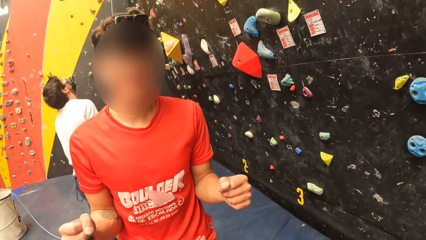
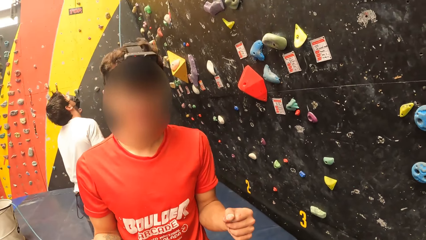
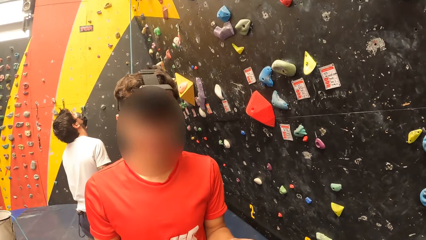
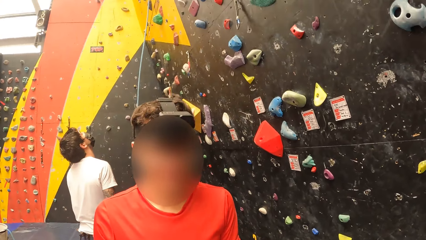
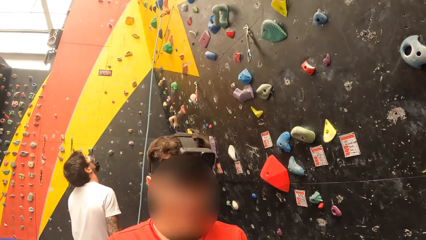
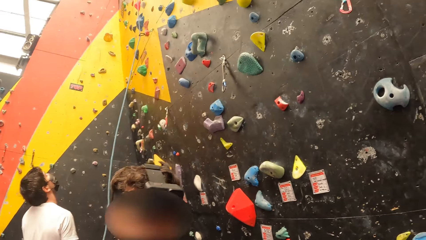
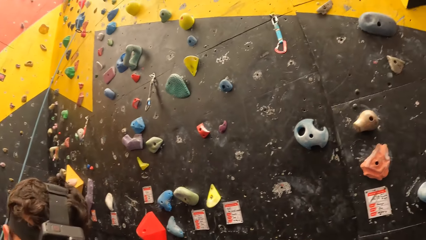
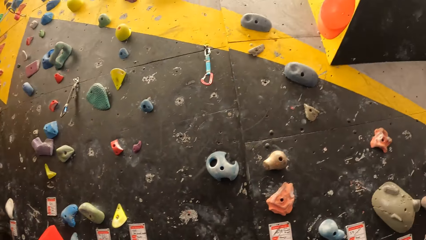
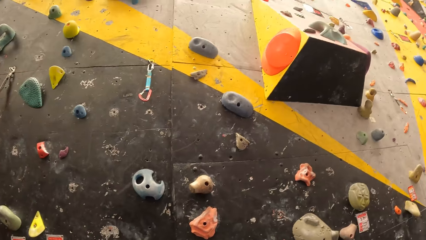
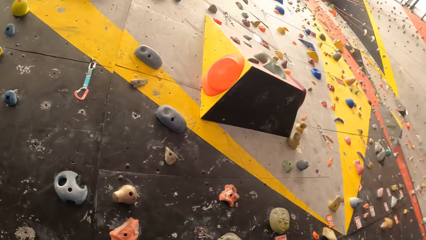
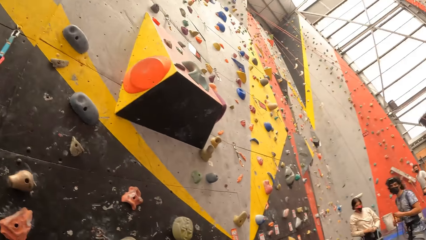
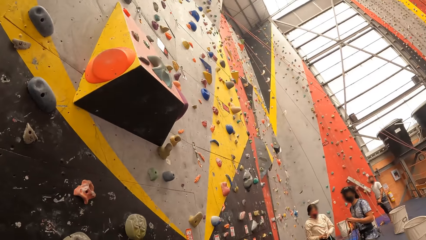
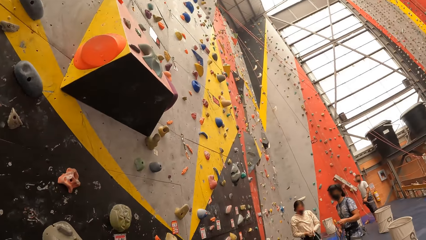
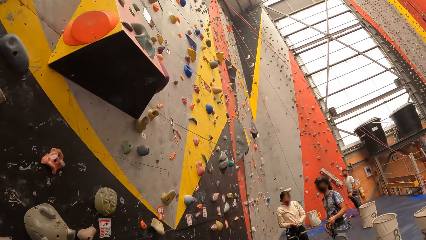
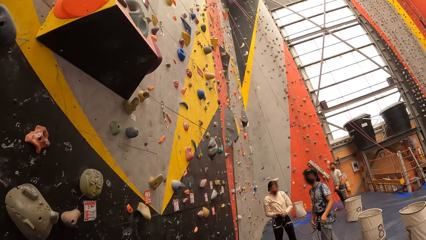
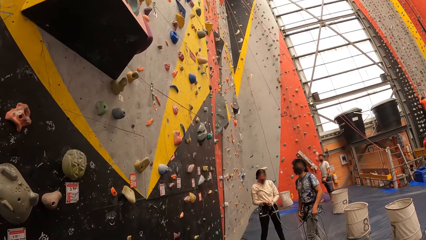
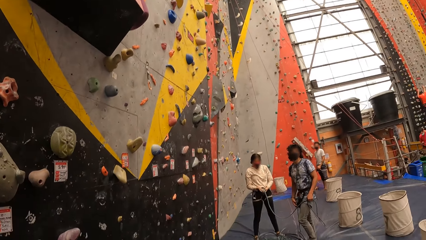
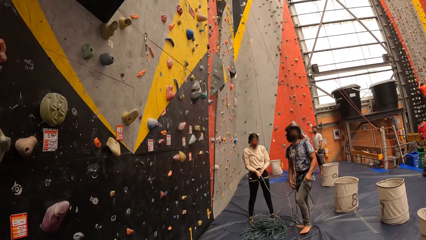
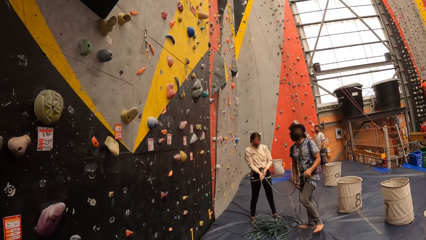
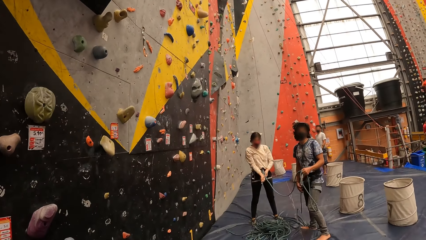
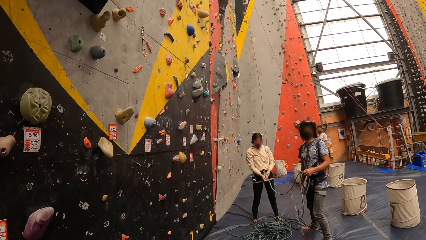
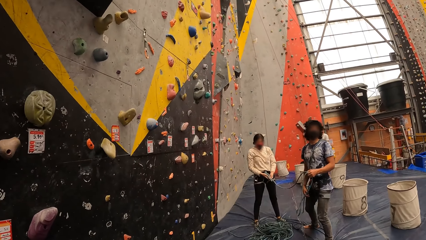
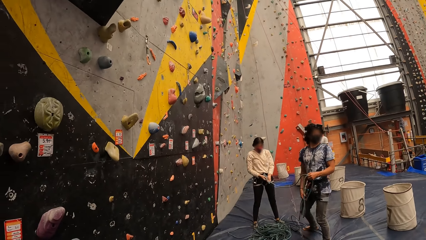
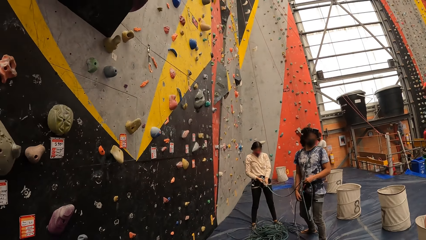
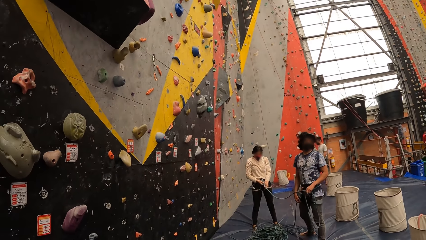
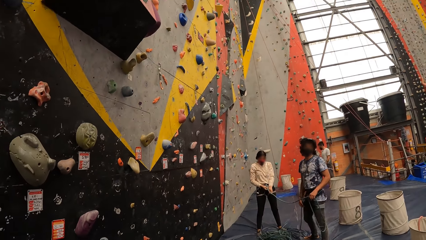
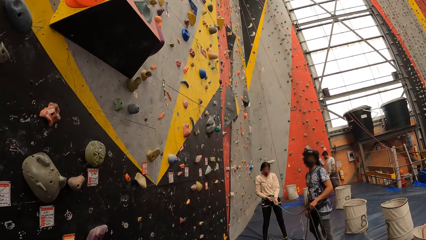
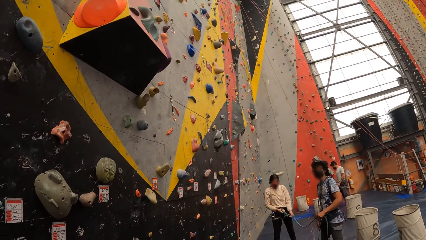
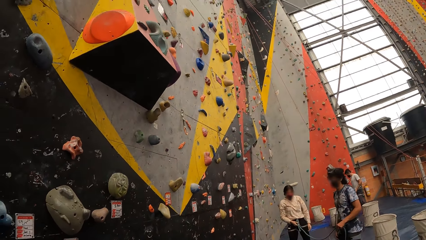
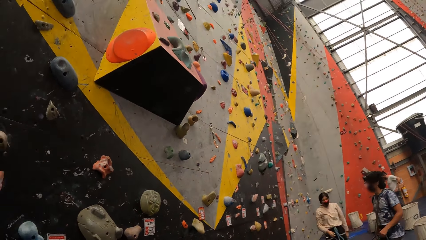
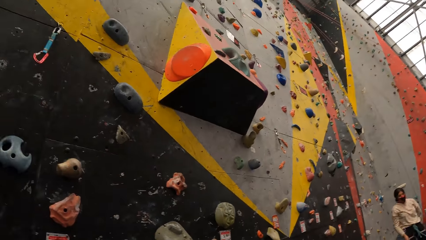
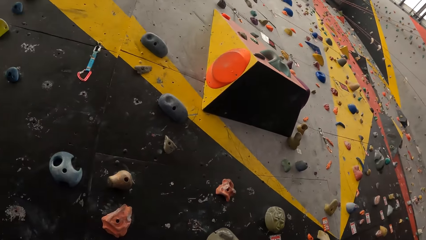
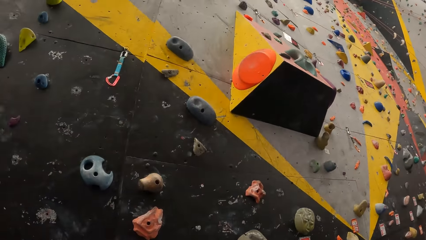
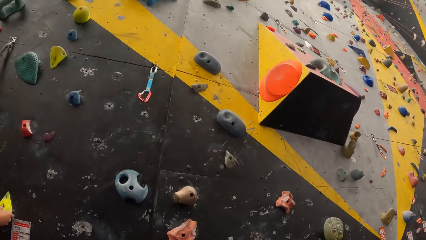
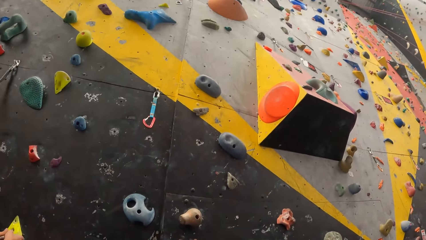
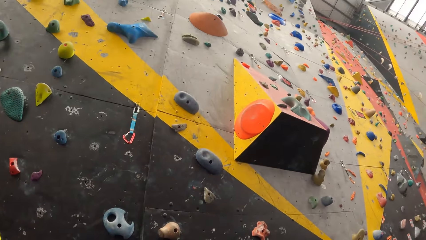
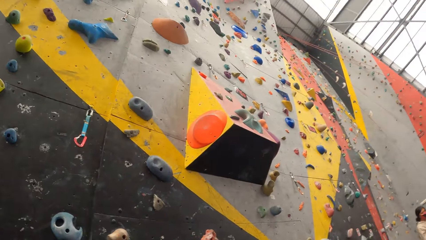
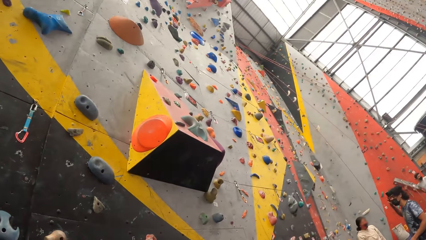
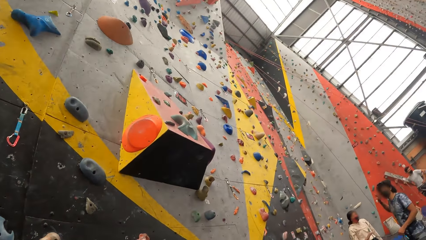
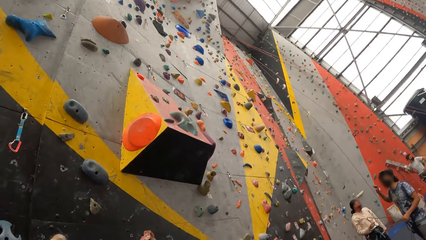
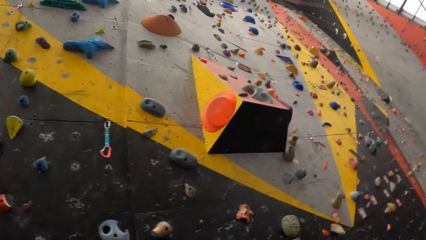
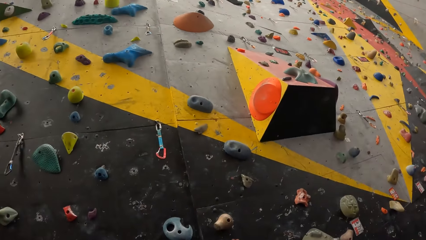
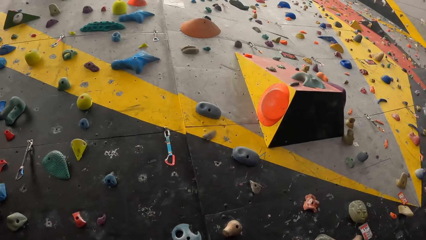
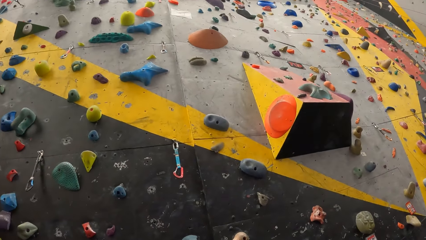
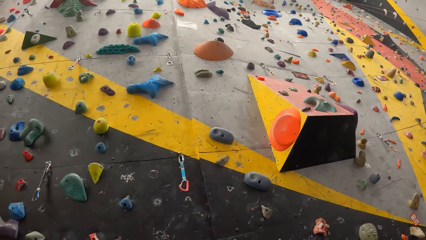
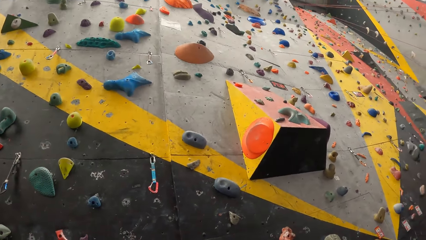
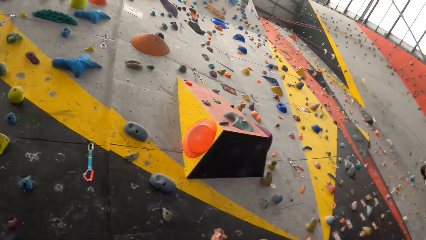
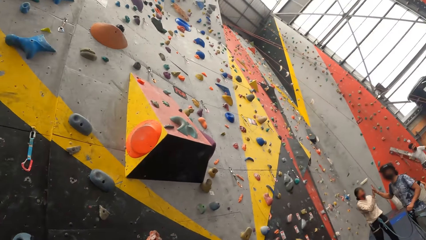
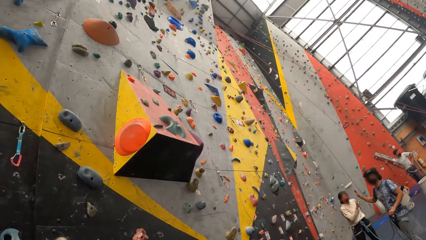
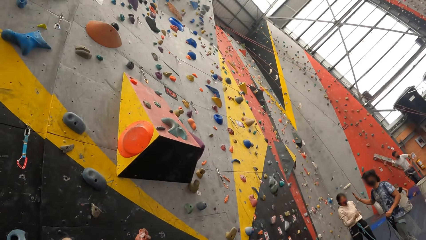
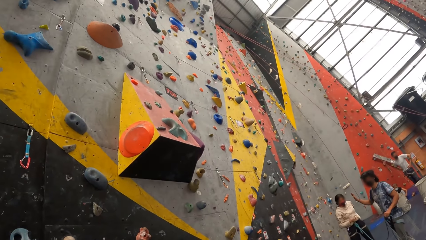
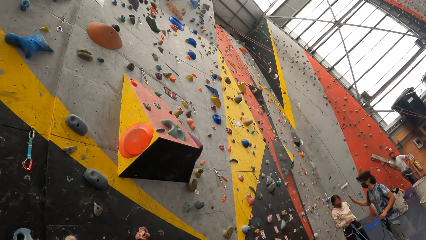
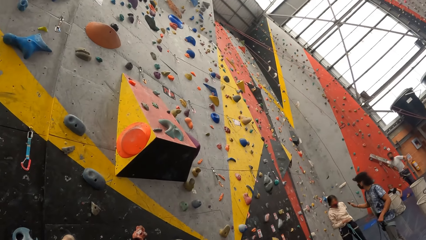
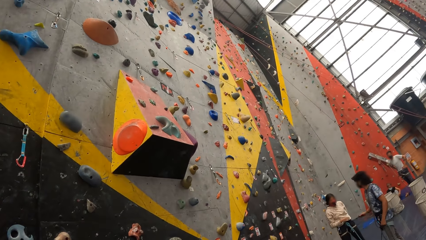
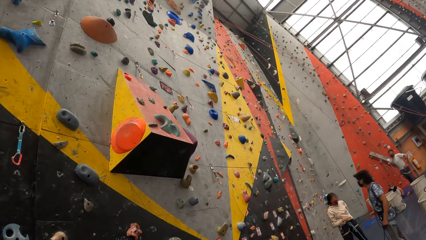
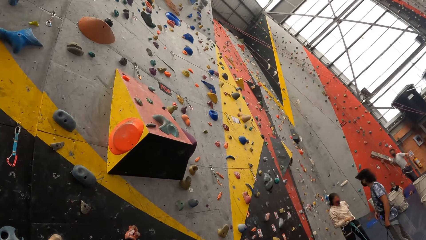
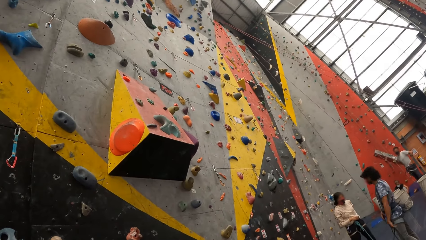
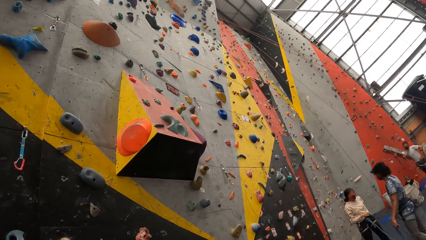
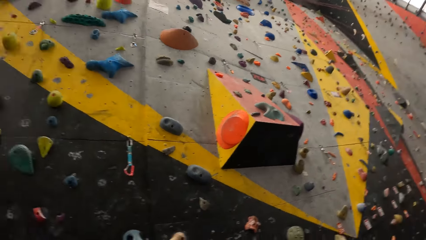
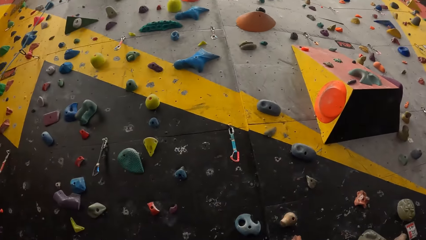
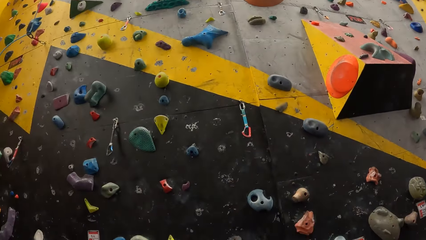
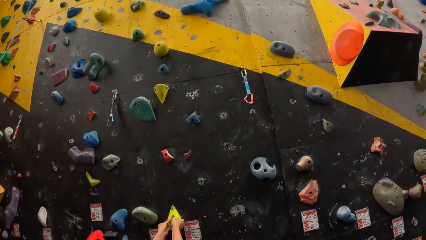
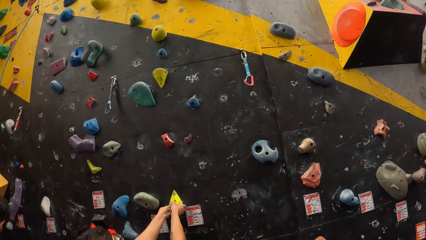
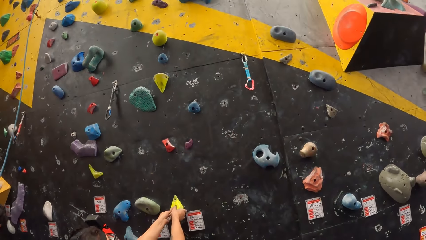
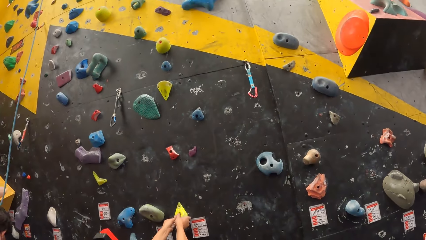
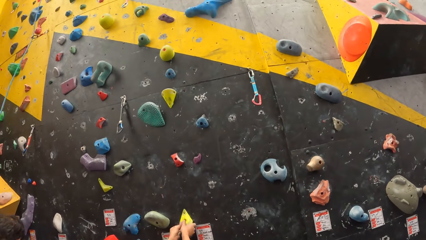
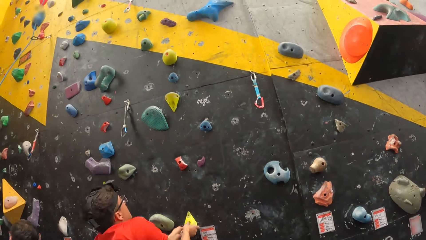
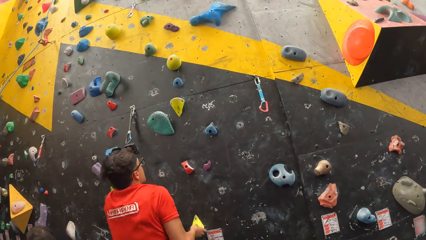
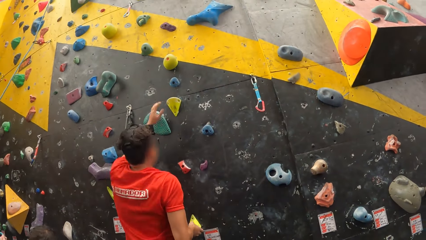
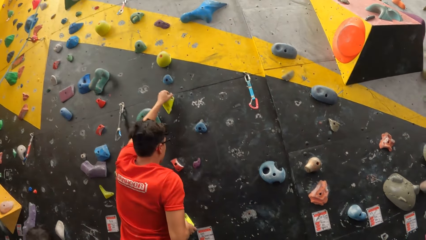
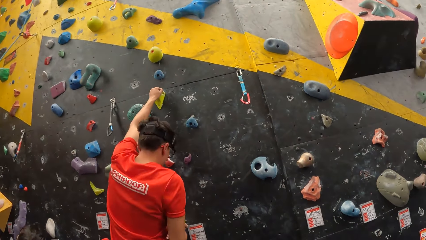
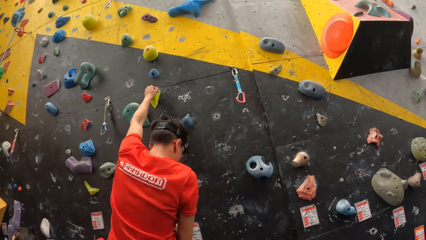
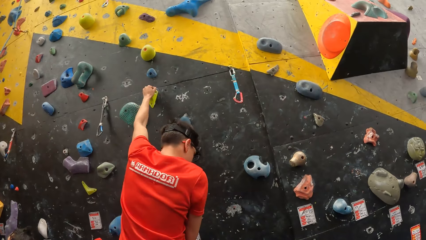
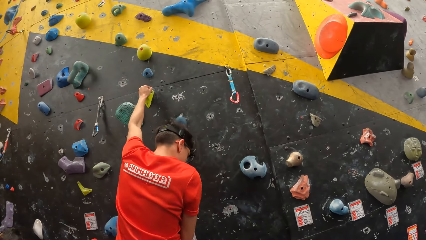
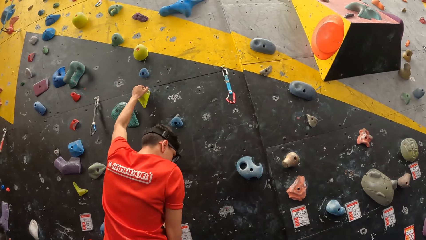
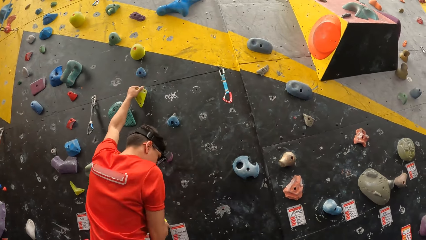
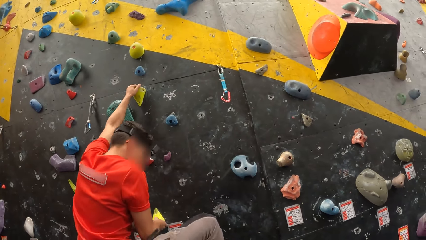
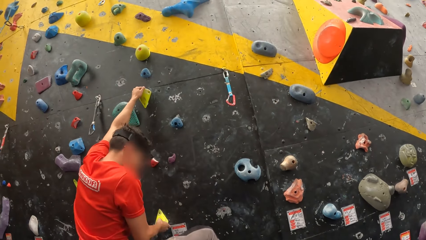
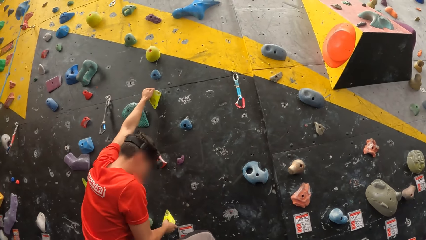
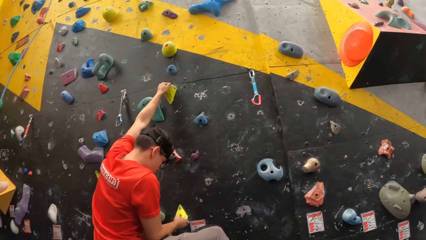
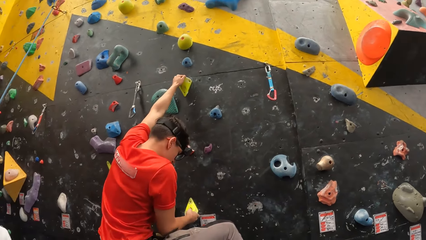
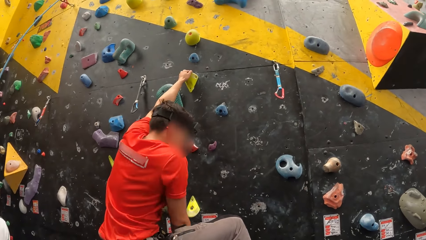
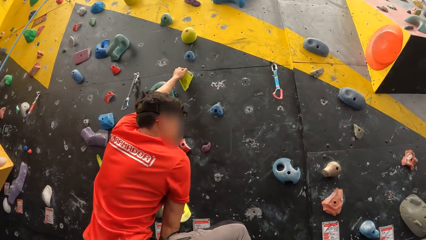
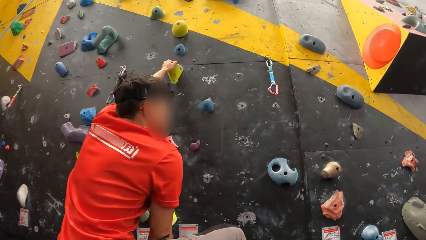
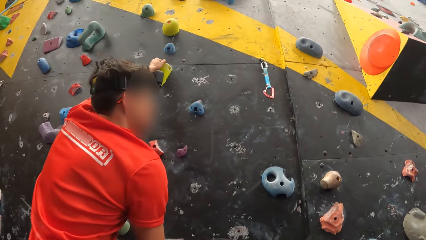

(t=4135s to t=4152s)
The camera wearer looks around. The man climbs up the bouldering wall.
